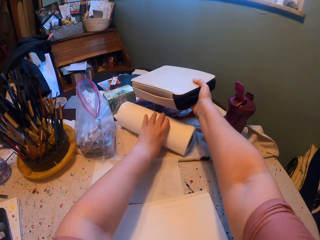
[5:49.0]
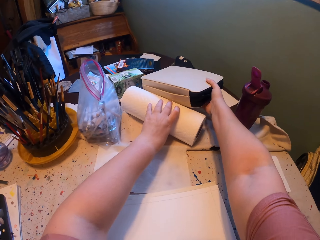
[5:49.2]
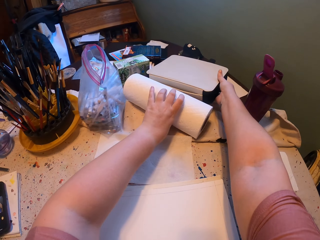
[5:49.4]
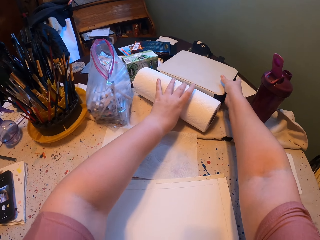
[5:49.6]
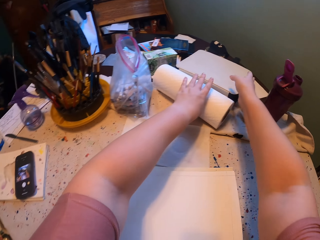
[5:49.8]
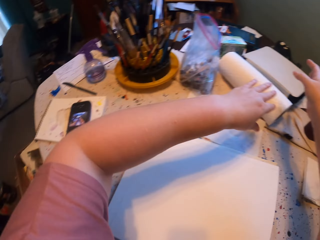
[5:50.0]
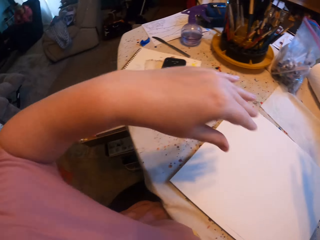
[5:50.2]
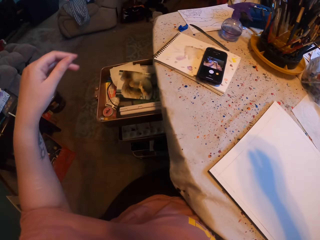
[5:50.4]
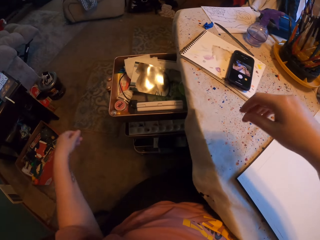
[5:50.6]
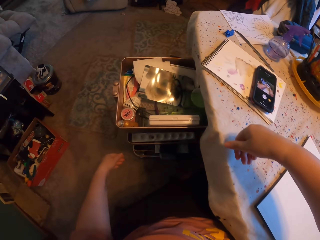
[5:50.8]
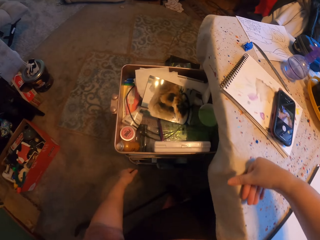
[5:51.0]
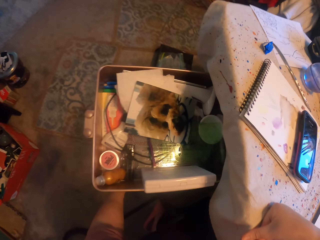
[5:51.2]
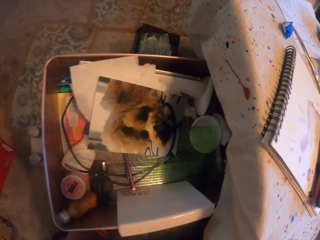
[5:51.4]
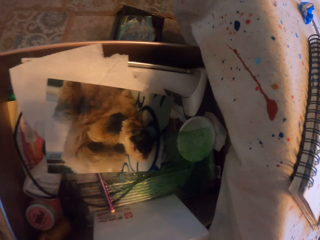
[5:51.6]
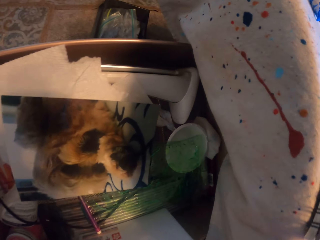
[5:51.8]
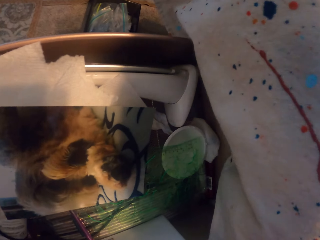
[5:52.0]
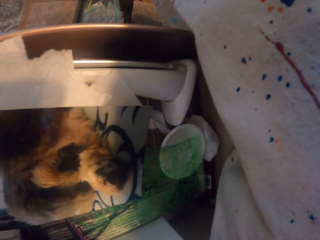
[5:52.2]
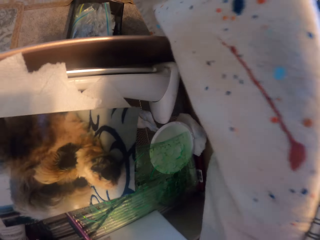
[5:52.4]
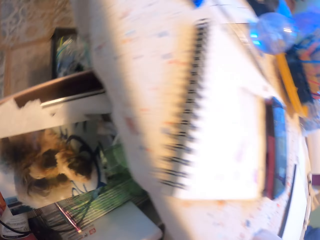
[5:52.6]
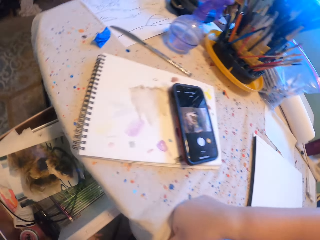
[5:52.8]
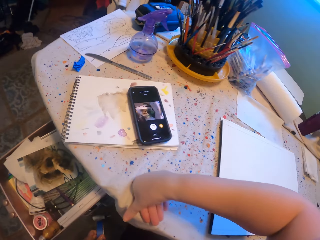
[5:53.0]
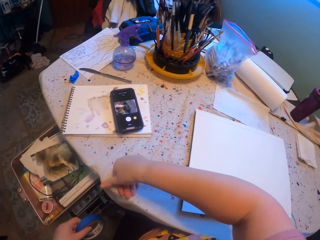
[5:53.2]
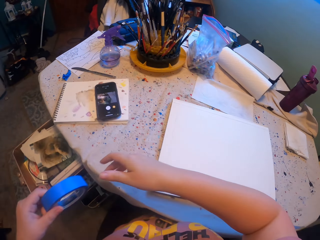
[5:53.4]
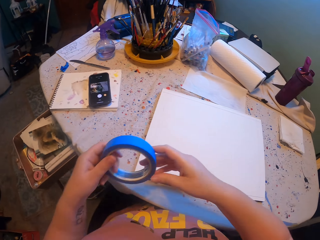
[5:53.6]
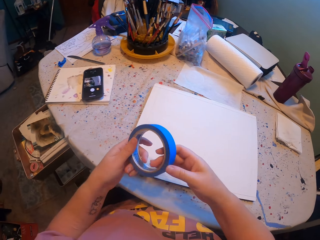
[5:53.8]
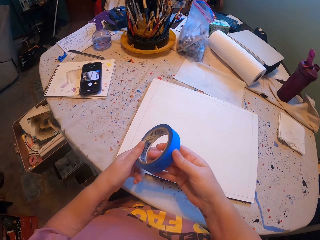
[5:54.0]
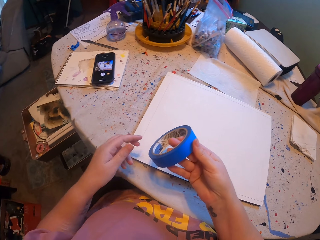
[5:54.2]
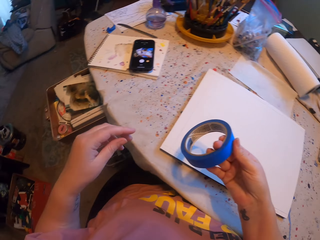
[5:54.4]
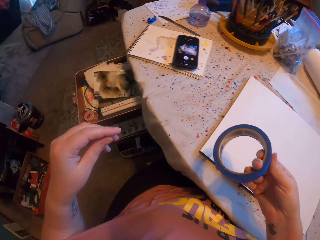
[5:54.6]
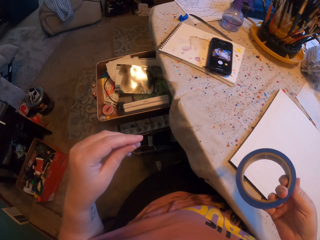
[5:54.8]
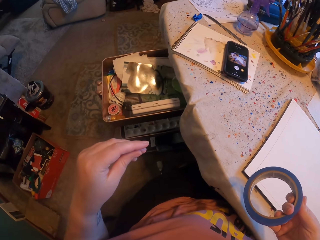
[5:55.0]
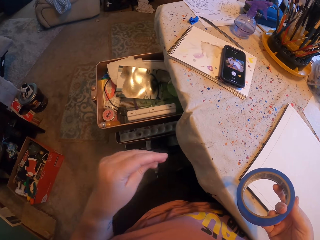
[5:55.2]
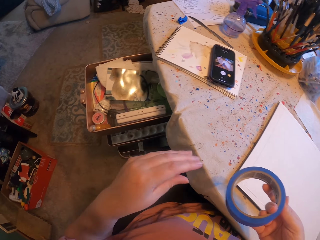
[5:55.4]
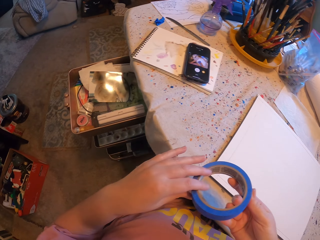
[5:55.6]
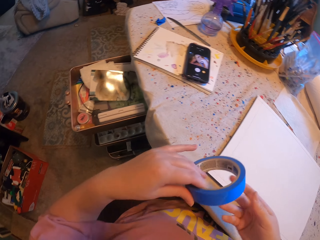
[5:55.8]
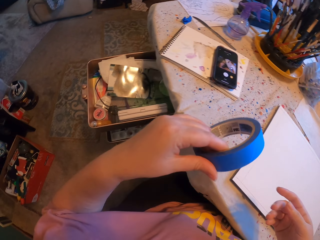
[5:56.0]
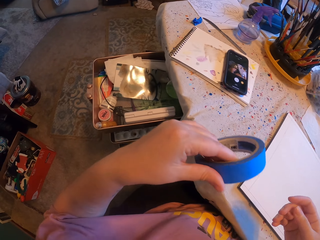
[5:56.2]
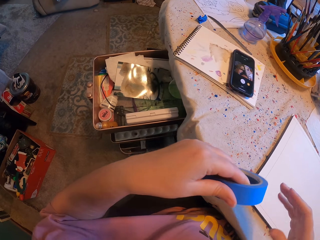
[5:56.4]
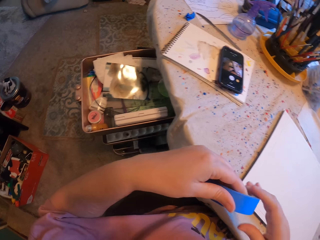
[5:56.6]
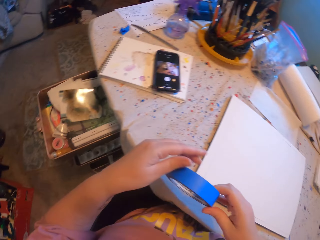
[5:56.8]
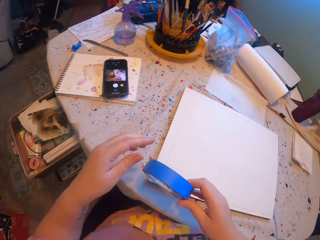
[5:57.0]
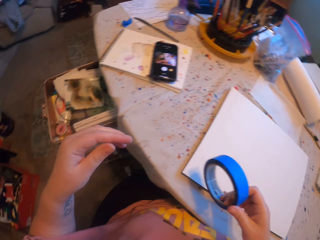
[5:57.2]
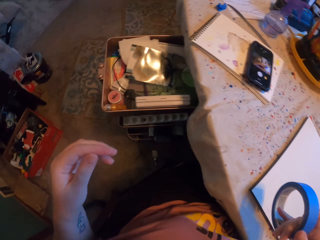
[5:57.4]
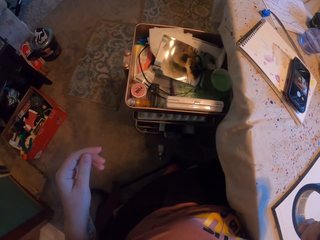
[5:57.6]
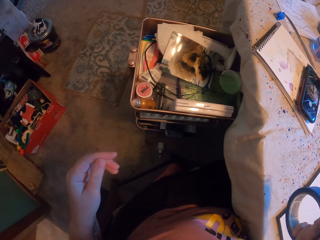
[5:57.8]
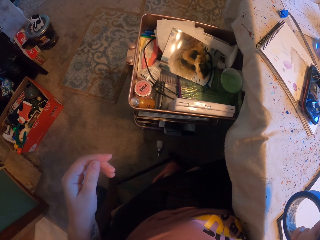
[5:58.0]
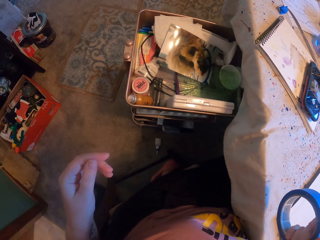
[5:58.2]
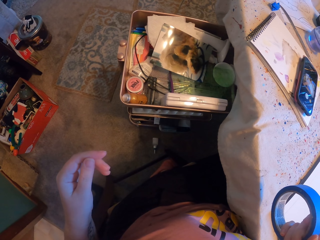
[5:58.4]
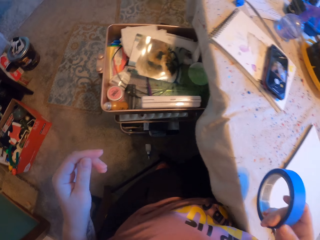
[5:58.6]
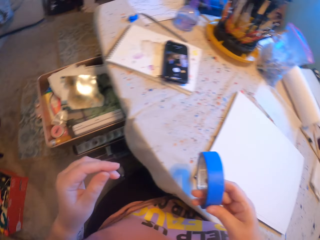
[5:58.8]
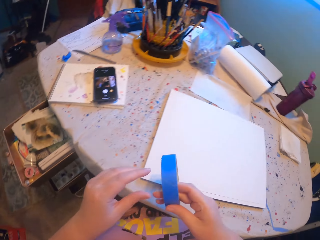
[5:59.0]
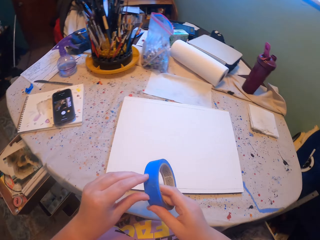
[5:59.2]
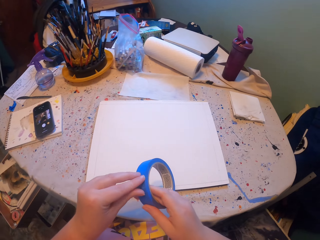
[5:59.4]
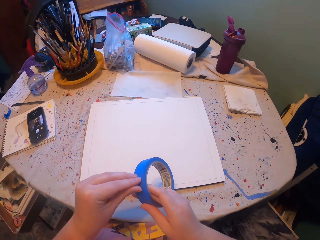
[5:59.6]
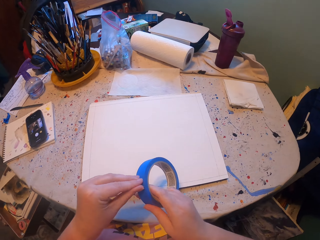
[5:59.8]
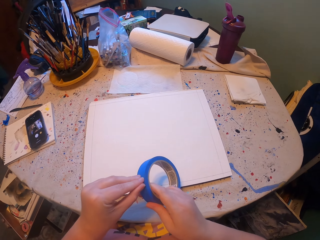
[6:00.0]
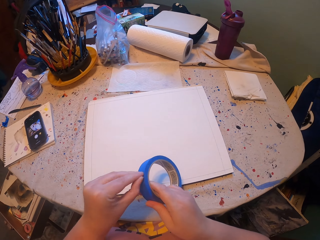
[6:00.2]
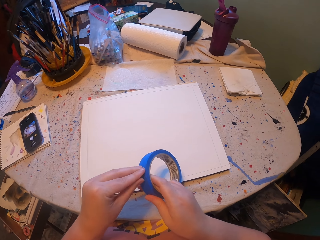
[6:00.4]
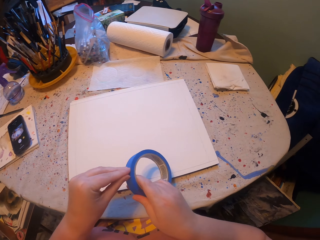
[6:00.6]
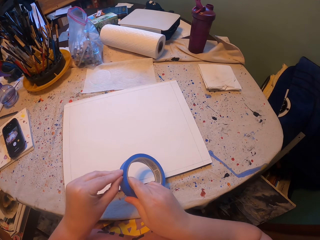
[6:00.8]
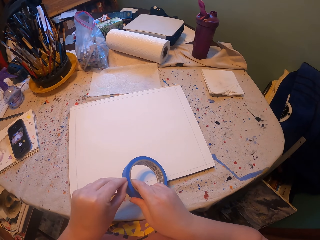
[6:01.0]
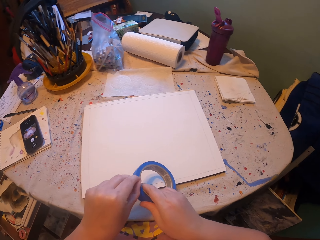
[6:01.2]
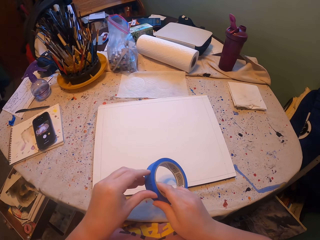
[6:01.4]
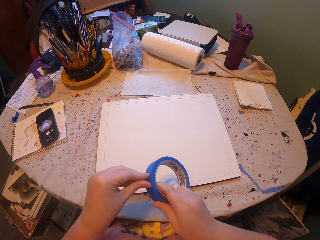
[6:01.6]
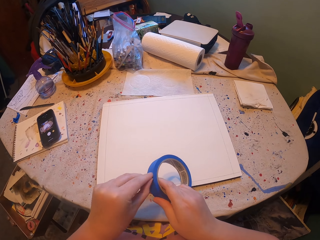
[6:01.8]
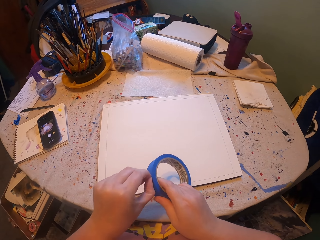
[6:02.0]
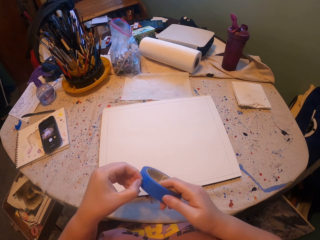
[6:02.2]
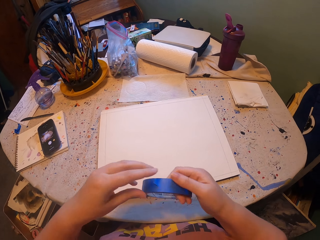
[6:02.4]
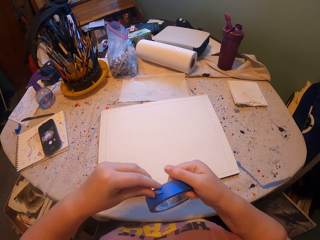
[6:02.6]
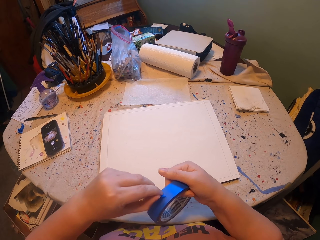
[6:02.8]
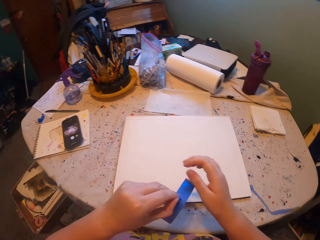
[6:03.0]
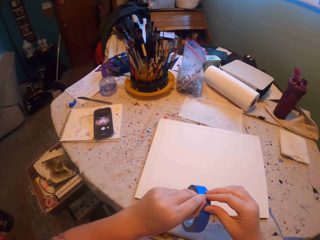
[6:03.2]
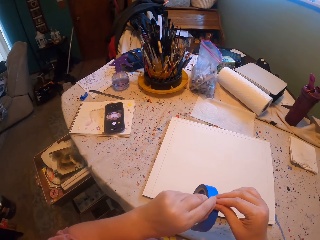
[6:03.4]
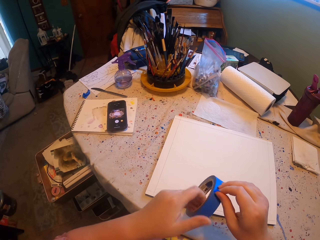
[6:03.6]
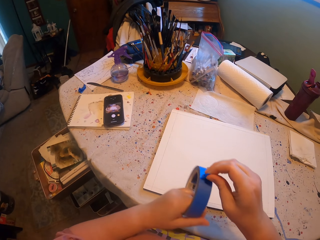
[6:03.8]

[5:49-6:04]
The camera wearer picks the paper towel with the left hand. They drop something with the right hand. They look into the drawer. They place the right hand on the table. They pick a sole tape from the drawer with both hands. They hold the tape with the right hand. They hold the tape with the left hand. They hold the tape with the right hand. They look at the drawer. They pull the tape with the left hand. They pull the tape with the left hand again.

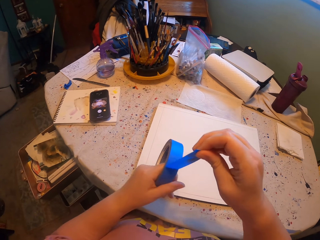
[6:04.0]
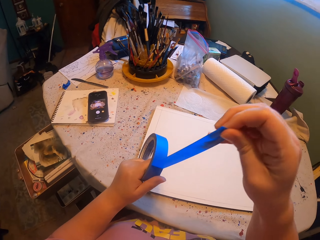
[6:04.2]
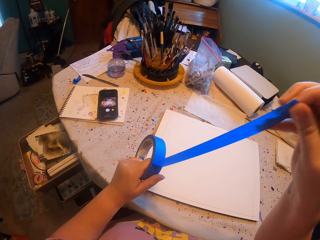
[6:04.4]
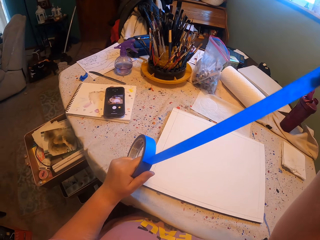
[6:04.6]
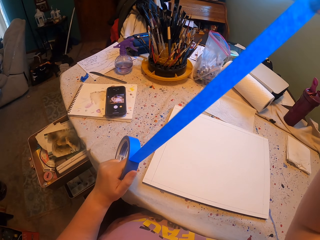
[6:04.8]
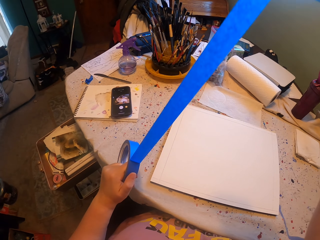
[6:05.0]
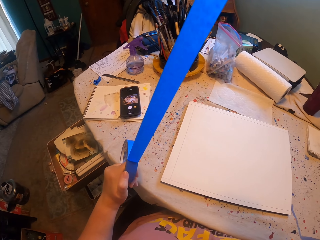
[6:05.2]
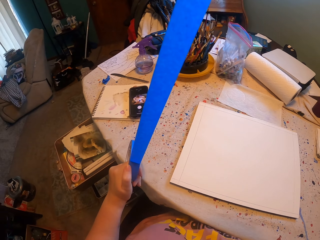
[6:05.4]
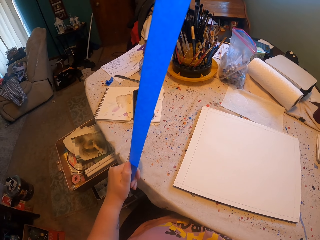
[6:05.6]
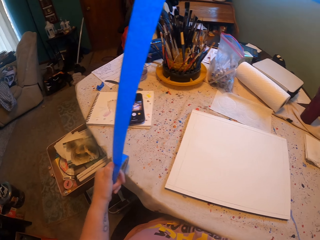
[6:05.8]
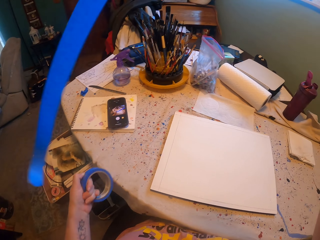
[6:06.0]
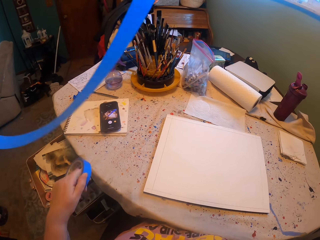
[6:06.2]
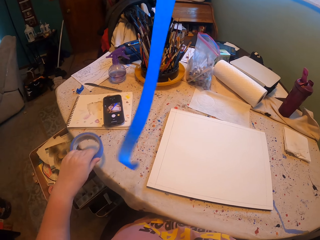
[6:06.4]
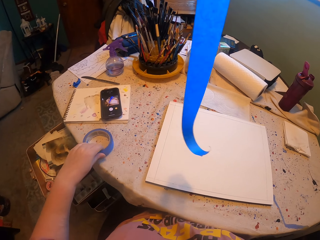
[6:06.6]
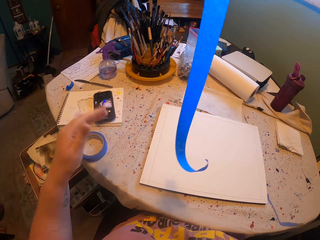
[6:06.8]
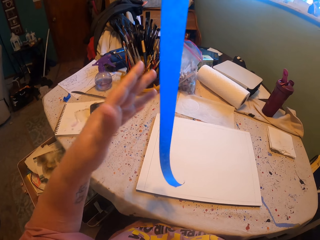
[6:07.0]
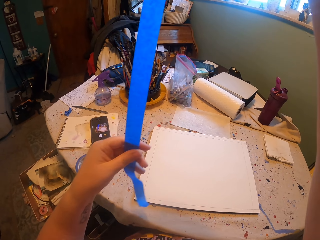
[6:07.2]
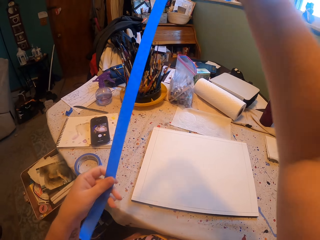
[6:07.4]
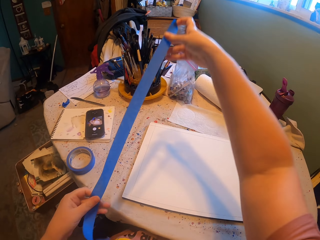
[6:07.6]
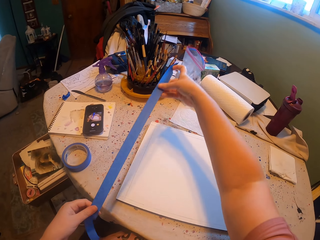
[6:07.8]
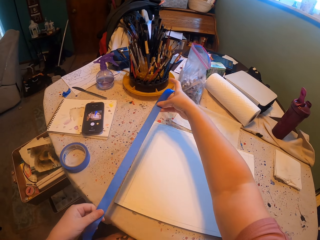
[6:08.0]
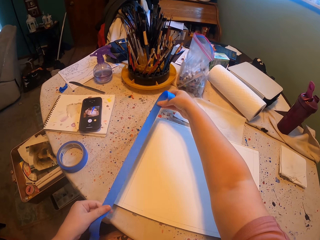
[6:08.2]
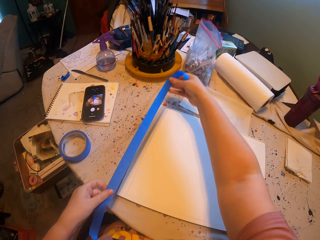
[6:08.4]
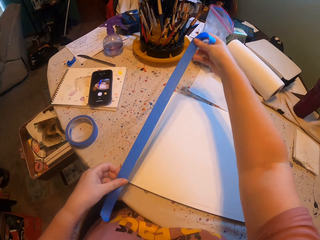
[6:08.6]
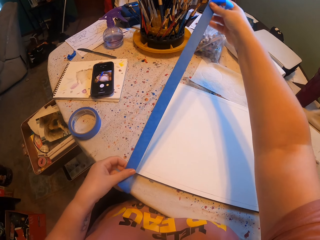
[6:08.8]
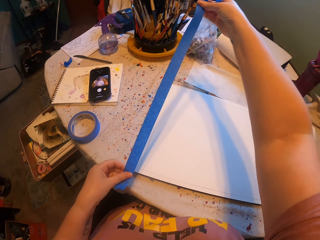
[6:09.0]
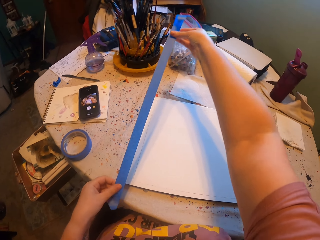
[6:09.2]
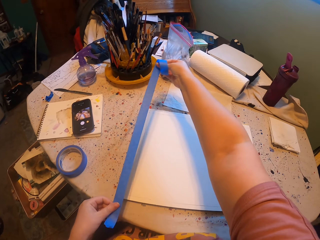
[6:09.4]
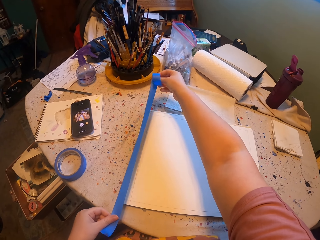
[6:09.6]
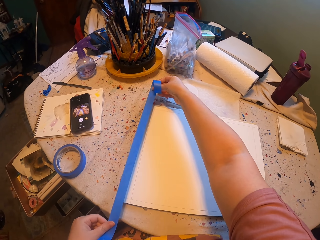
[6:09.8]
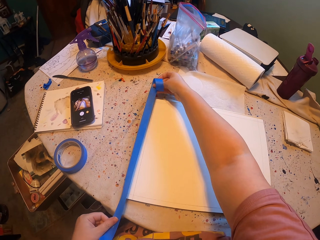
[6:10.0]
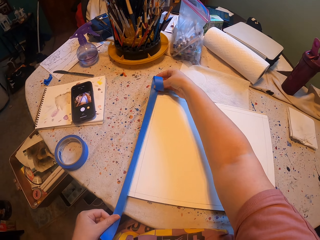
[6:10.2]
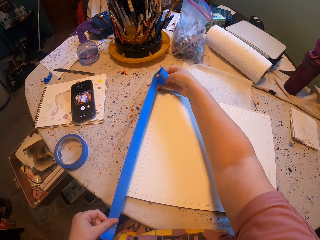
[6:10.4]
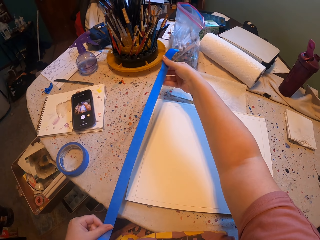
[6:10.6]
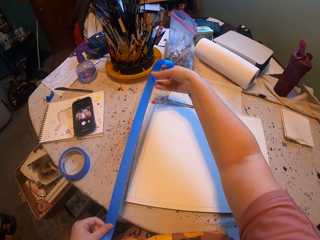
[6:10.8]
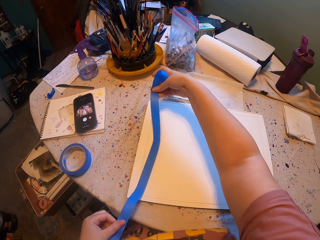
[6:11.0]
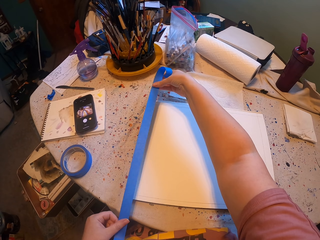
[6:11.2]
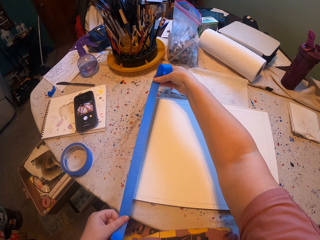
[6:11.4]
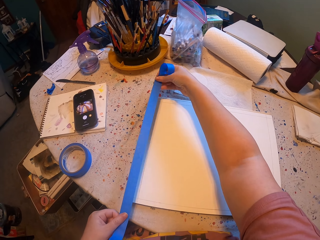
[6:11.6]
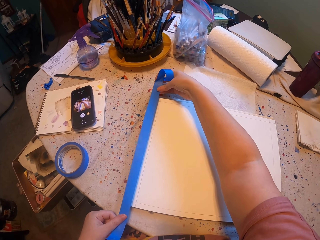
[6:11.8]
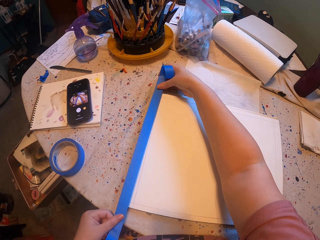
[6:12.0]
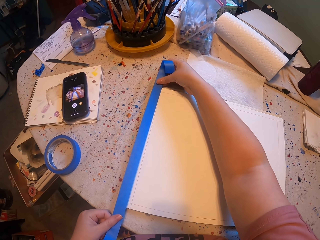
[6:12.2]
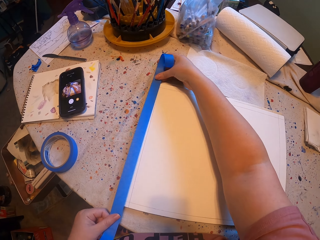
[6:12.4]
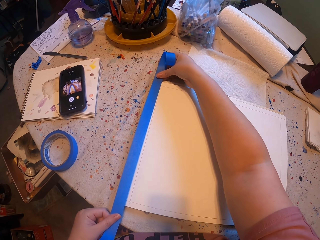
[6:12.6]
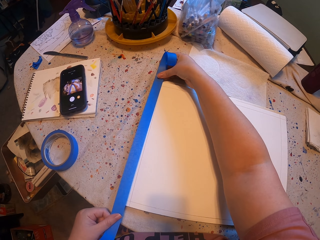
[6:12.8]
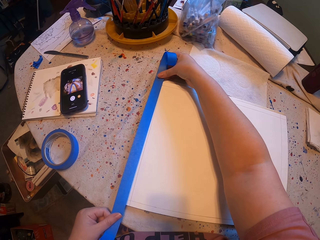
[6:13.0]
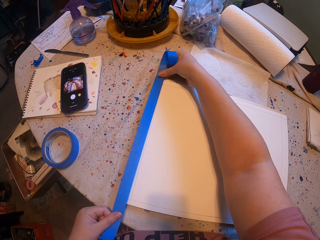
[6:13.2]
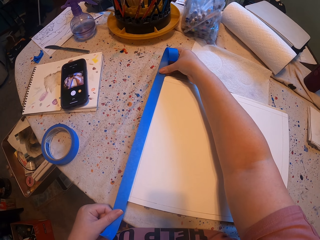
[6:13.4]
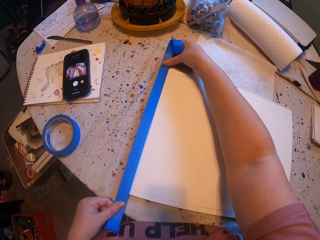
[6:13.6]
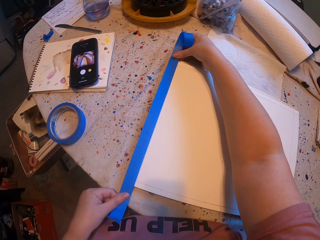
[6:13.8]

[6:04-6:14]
The camera wearer pulls the tape with the right hand. They pull the tape with the right hand again. They put the sole tape on the table. They cut the tape off. They hold the tape with both hands. They place the tape on the paper. They place the tape on the paper again.
